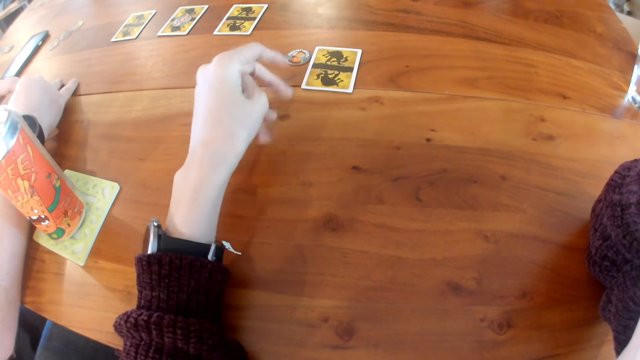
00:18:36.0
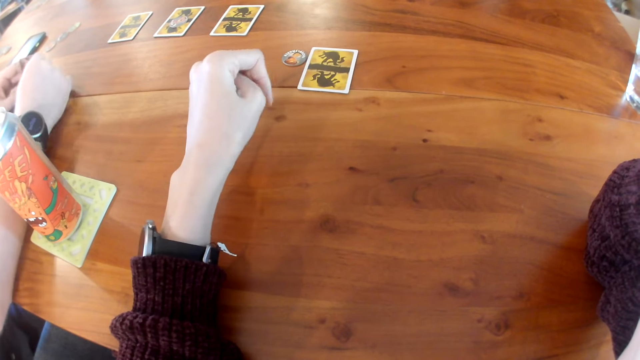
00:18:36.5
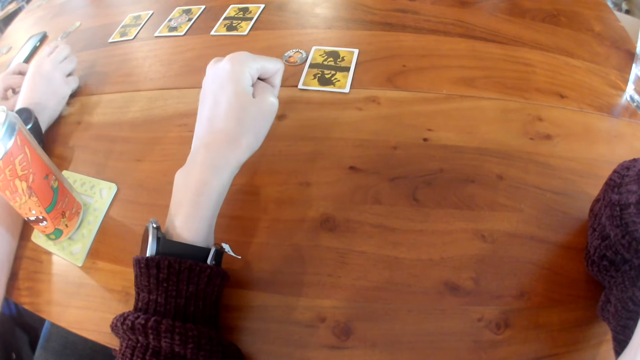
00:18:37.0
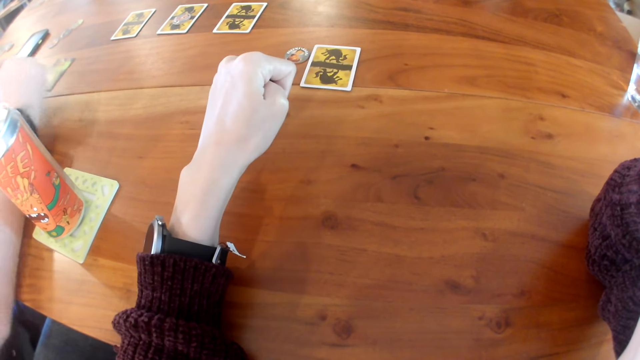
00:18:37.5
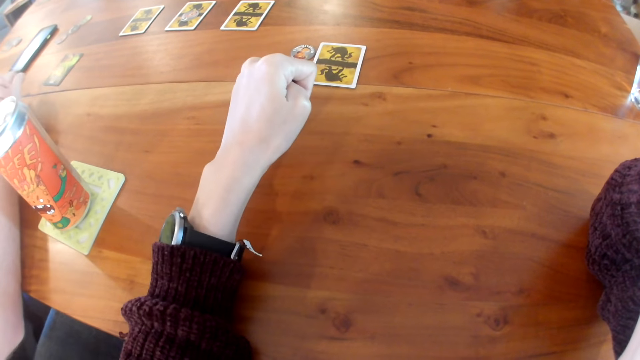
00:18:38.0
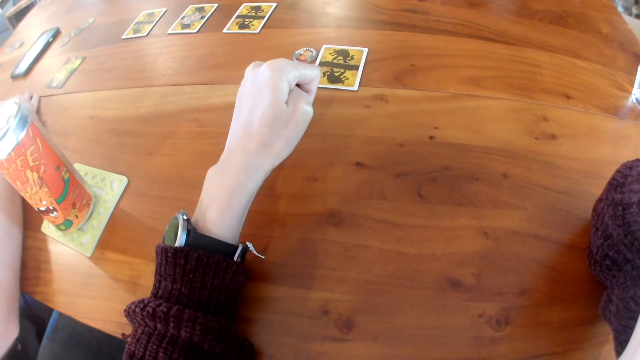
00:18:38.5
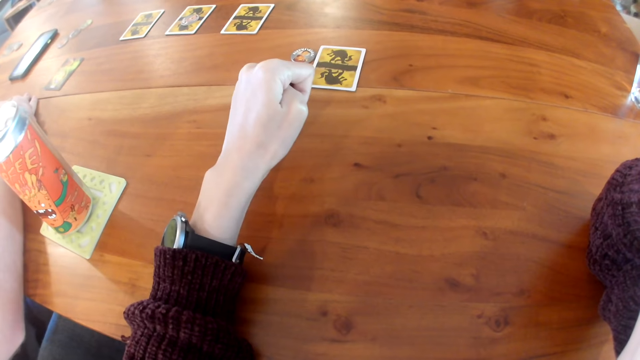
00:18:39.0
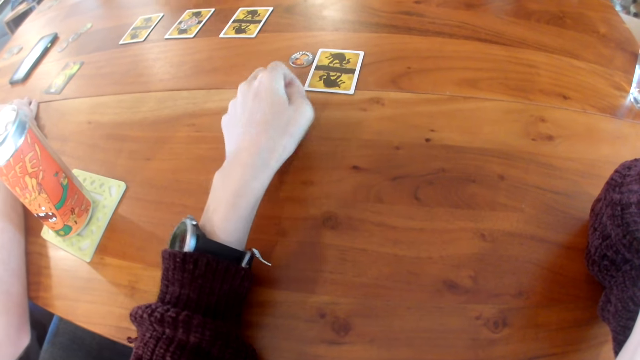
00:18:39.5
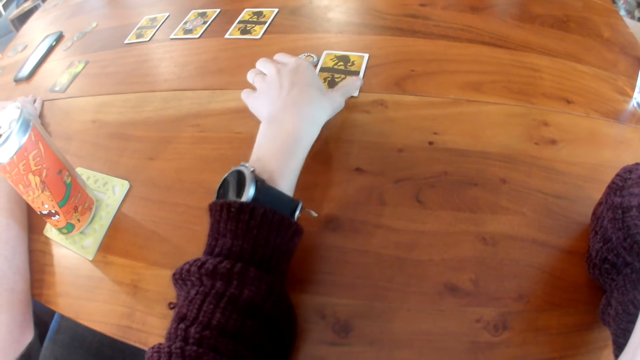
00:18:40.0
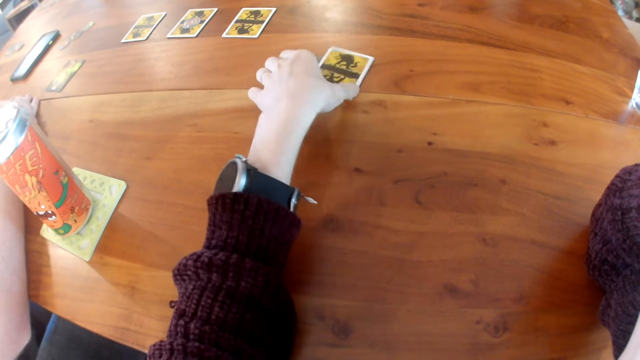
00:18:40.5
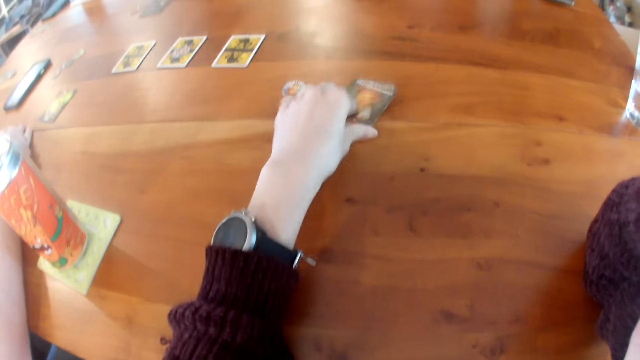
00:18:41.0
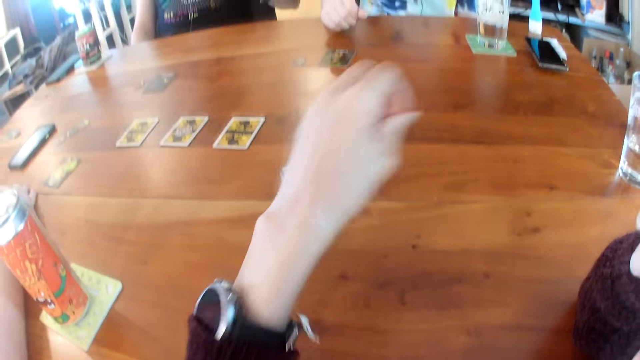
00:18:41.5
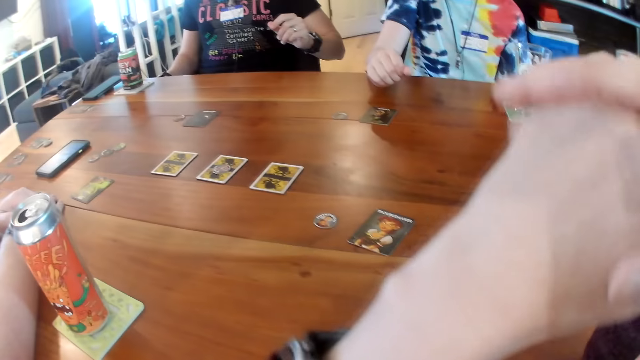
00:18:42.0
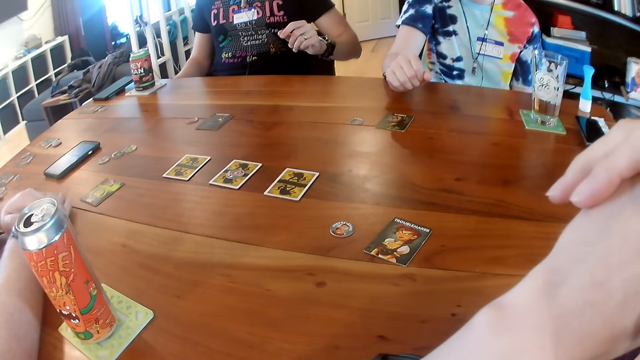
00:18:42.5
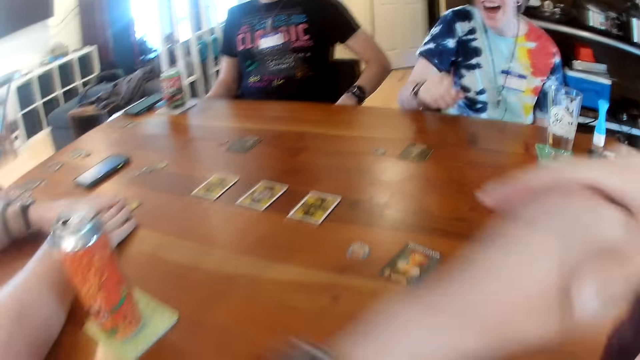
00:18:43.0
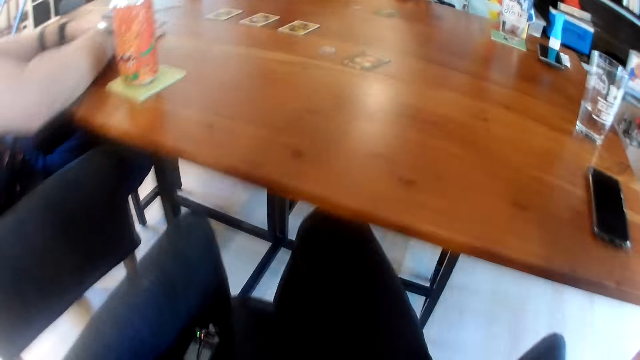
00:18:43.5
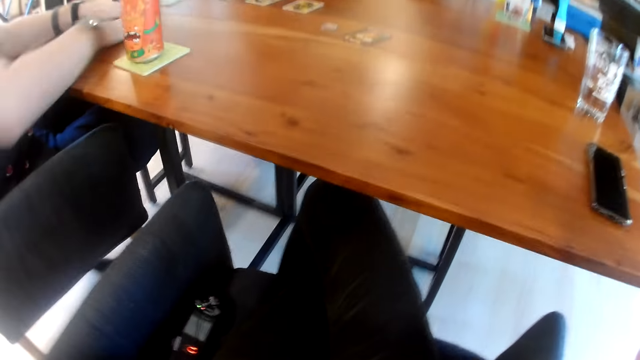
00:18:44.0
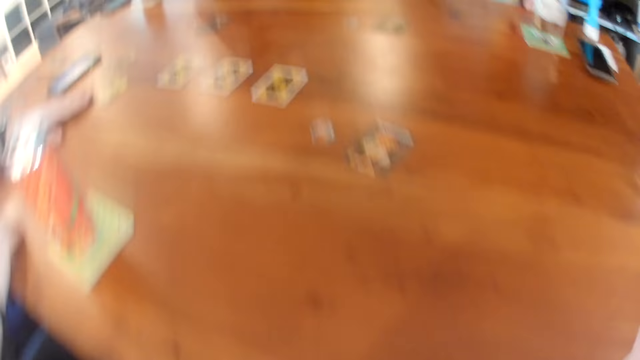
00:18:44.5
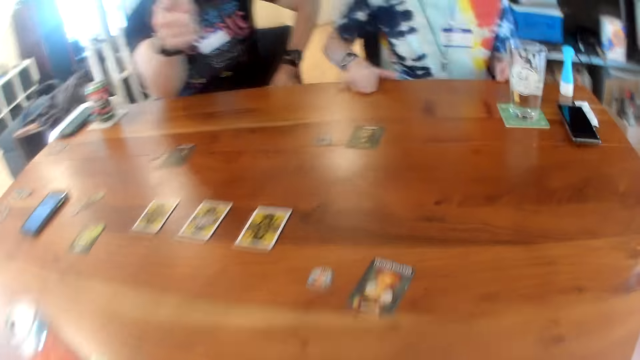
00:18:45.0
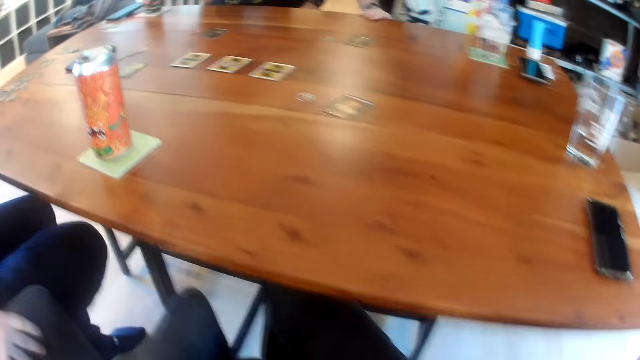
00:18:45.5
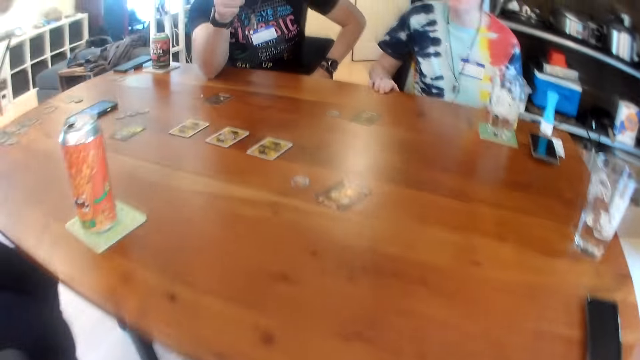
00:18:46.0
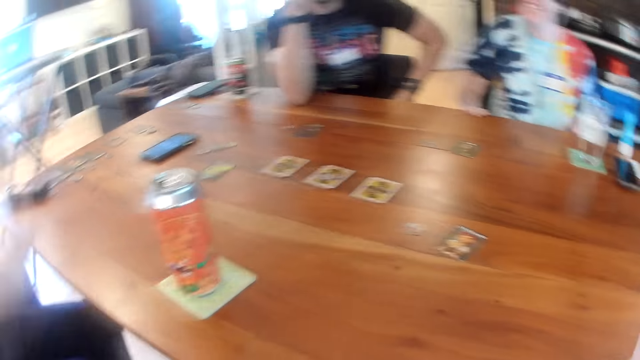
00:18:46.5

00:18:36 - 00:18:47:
The man flips a card on the table with his two hands. The man places his two hands on the table. The camera wearer picks up a card from the table with her left hand. She turns the card on the table to the other side with her left hand. The camera wearer, the man and two other persons jubilate. The man places his two hands on a card on the table. A woman taps the table with her right hand. The camera wearer places her right hand on the table.

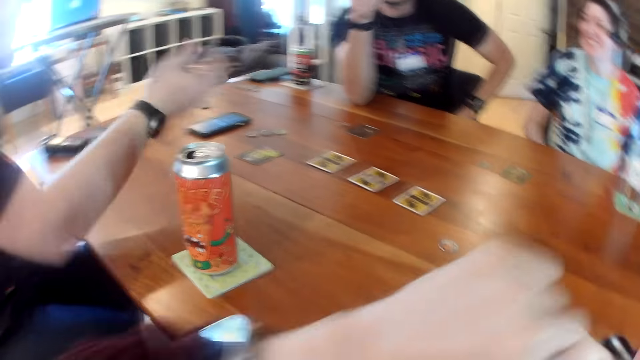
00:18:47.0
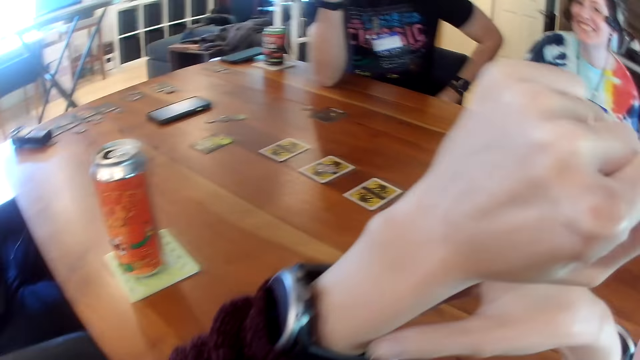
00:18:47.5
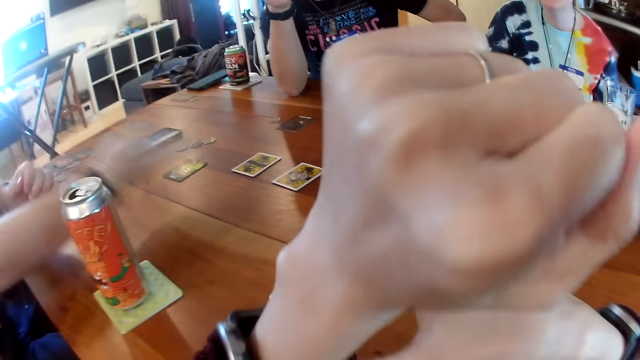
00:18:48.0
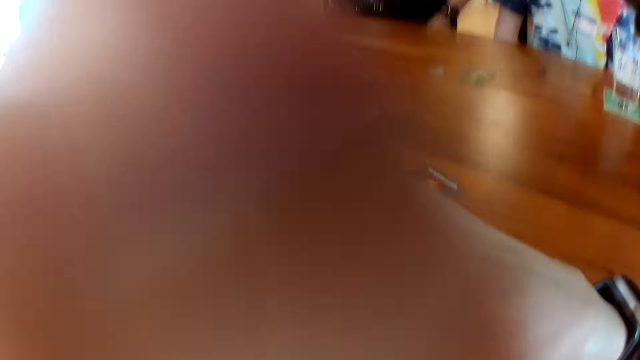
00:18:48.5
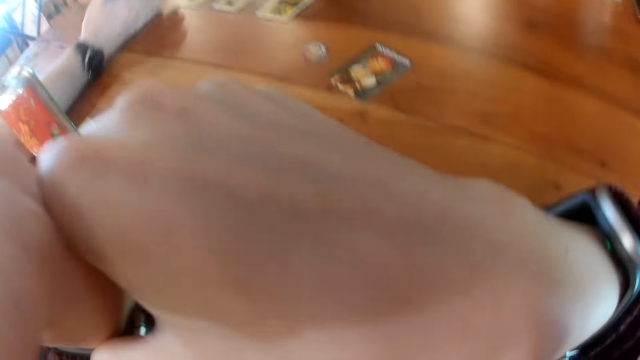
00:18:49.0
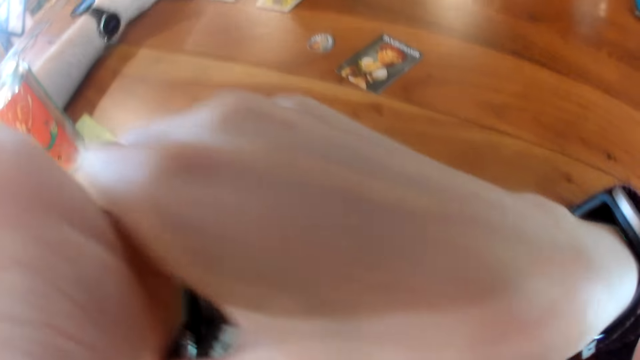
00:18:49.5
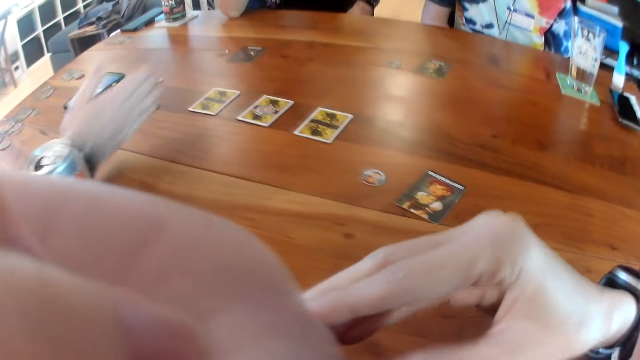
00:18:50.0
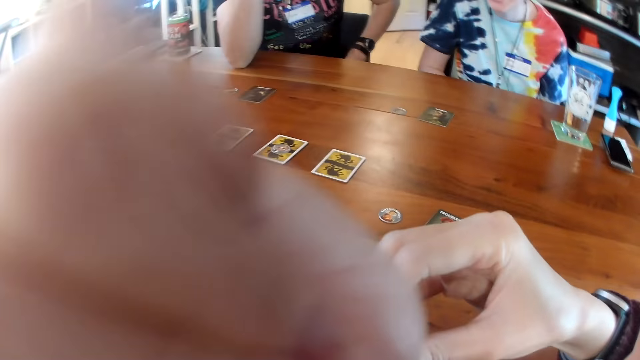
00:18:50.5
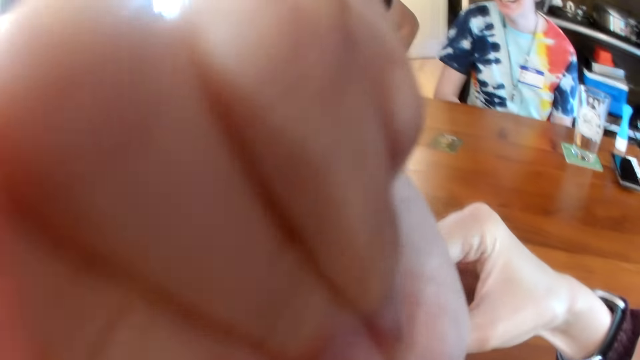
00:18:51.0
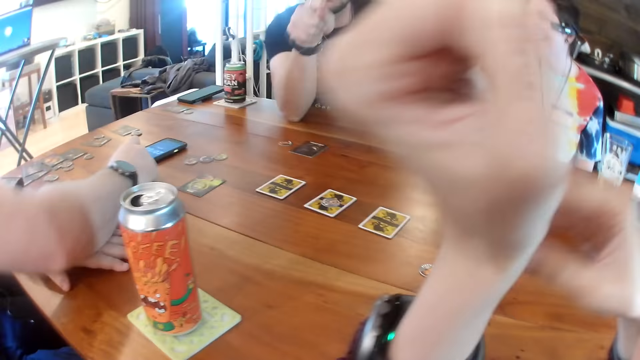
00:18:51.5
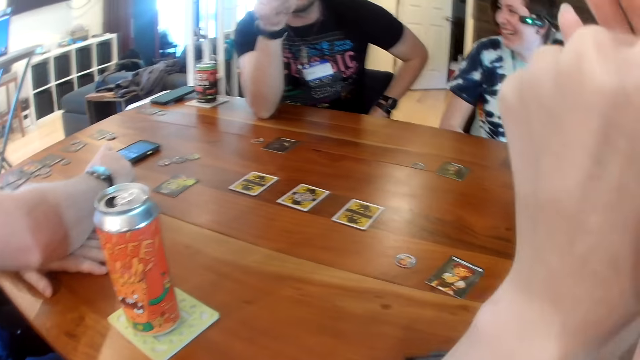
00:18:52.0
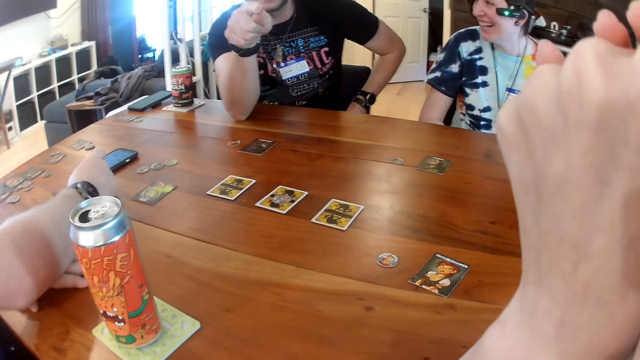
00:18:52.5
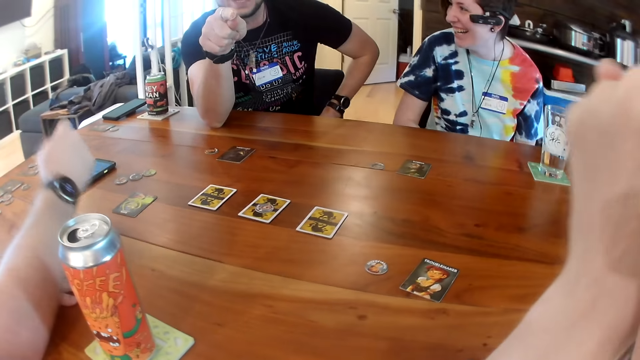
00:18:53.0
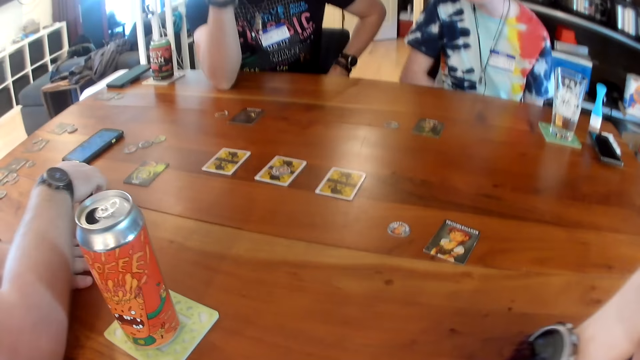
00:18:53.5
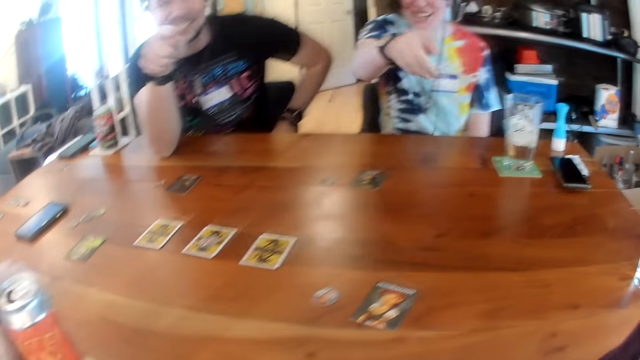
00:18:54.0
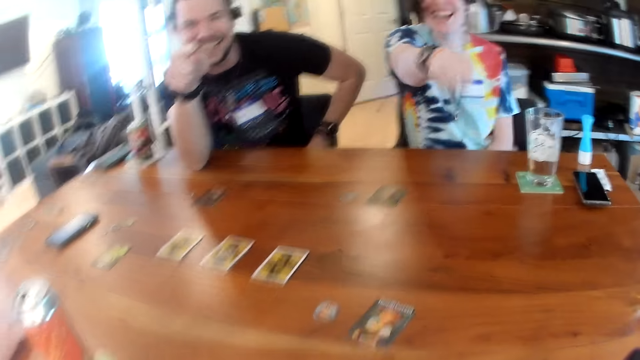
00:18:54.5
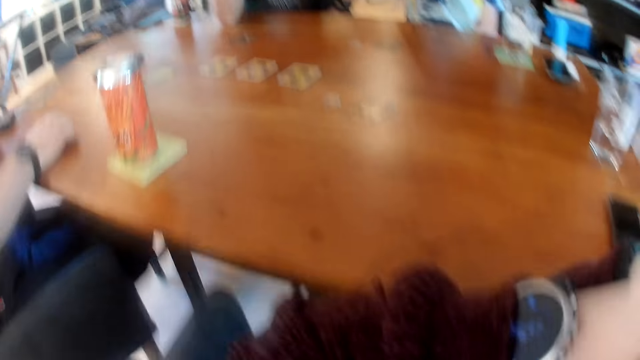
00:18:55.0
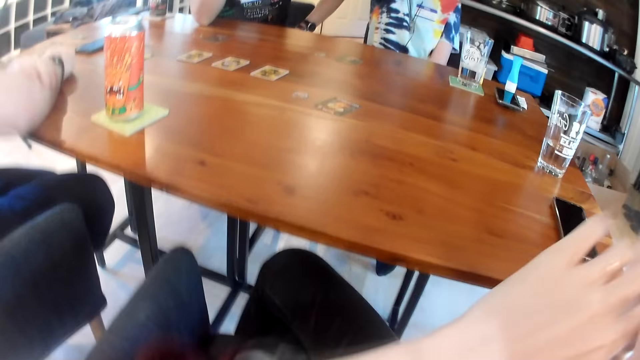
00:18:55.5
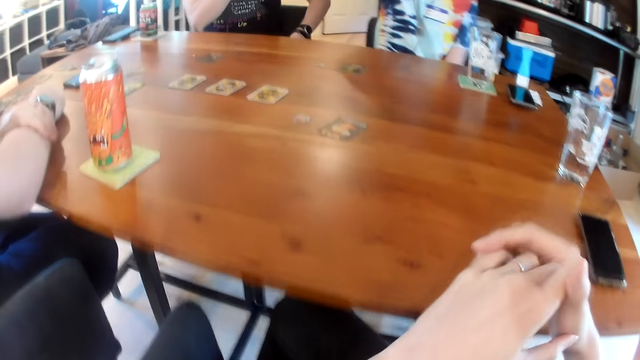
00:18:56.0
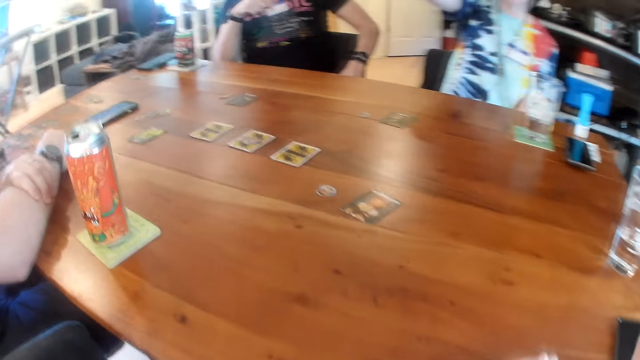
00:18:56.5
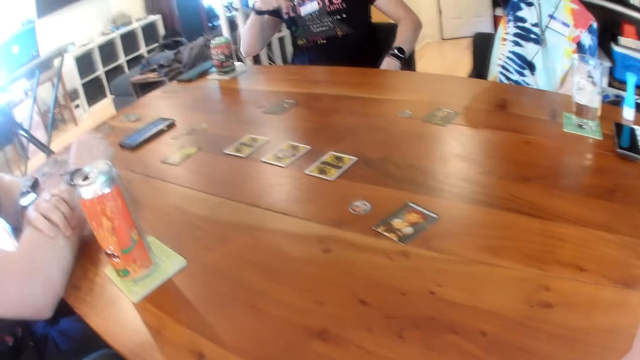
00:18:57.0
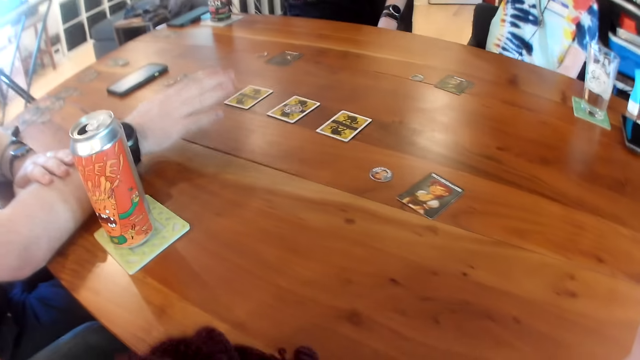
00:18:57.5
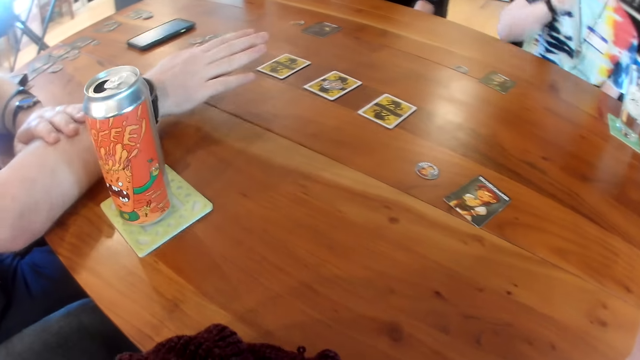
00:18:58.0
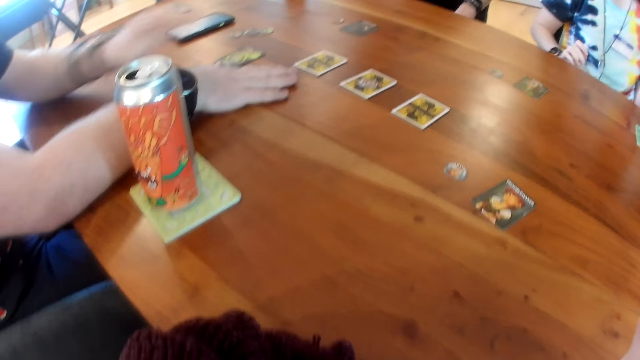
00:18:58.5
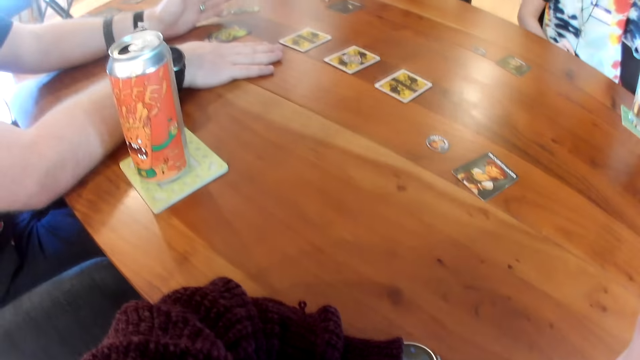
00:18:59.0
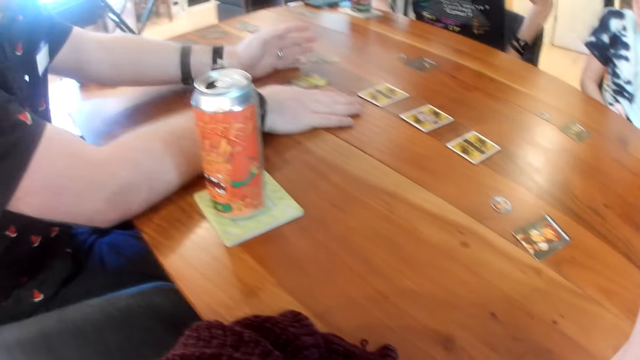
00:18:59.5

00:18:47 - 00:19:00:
The man places his two hands on the table. The camera wearer adjusts her wrist watch. A person and another person speak to the camera wearer. The man operates a phone on the table with his right hand. The man, the camera wearer and the two persons speak simultaneously. The man places his right hand on the table.
